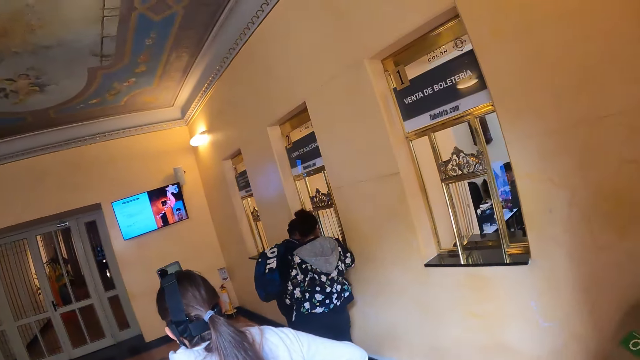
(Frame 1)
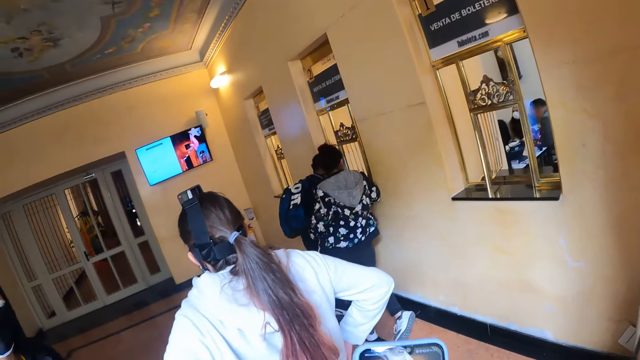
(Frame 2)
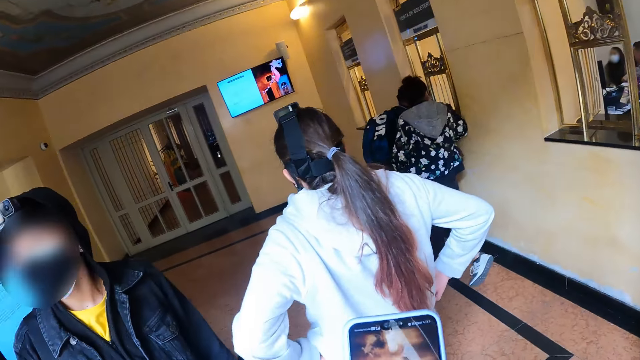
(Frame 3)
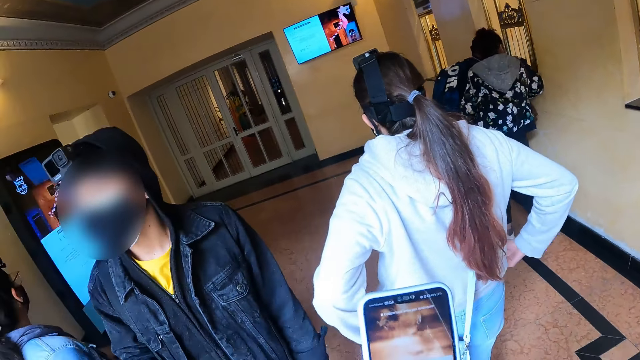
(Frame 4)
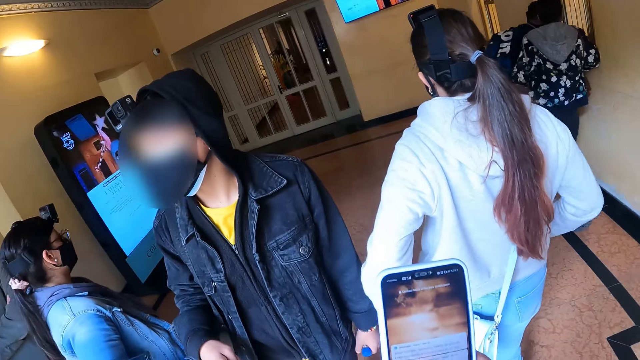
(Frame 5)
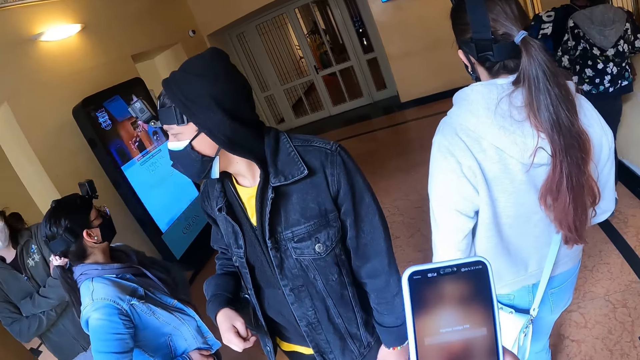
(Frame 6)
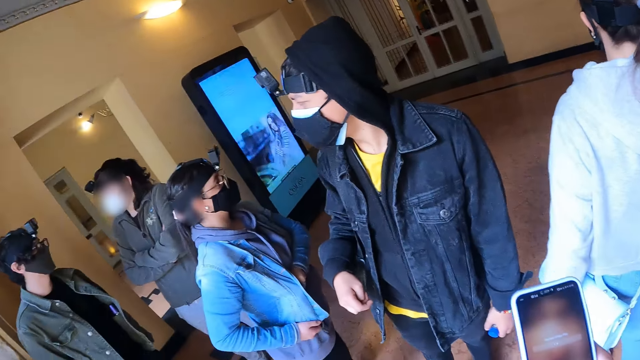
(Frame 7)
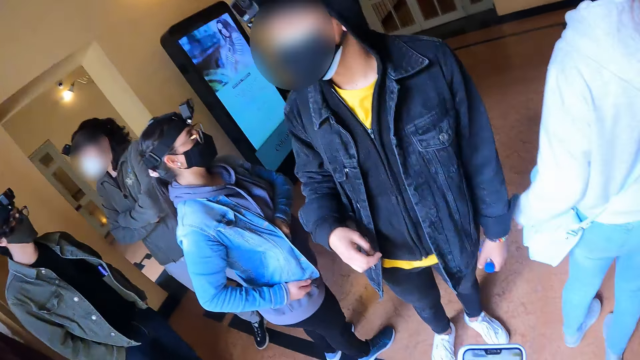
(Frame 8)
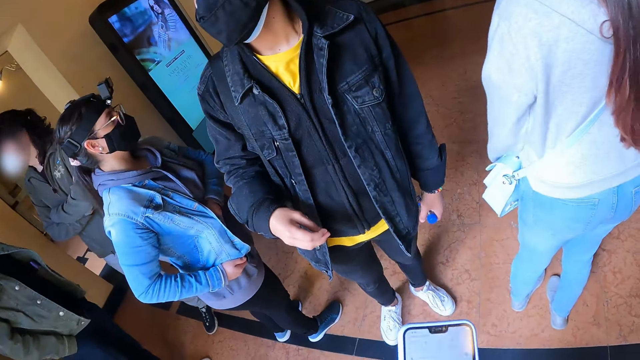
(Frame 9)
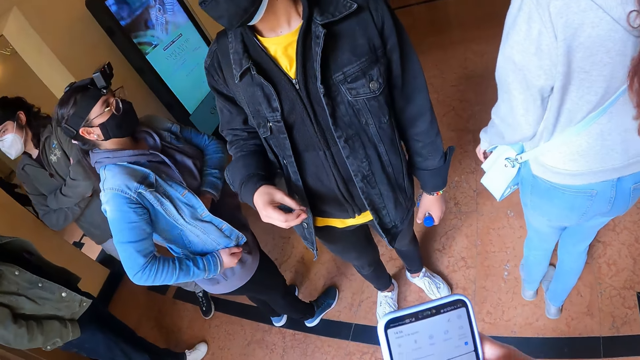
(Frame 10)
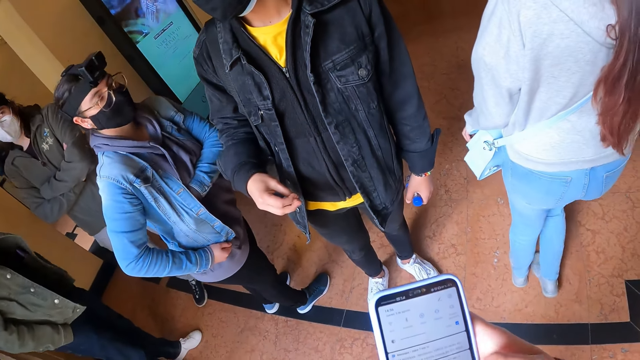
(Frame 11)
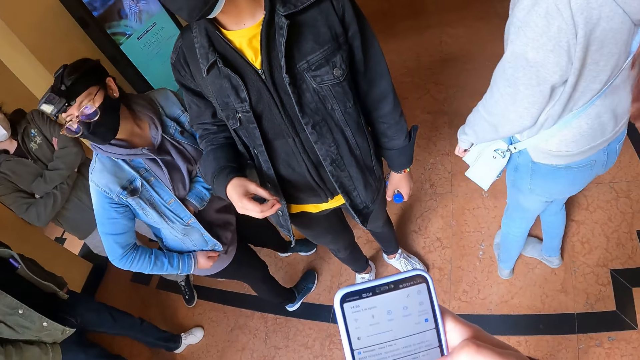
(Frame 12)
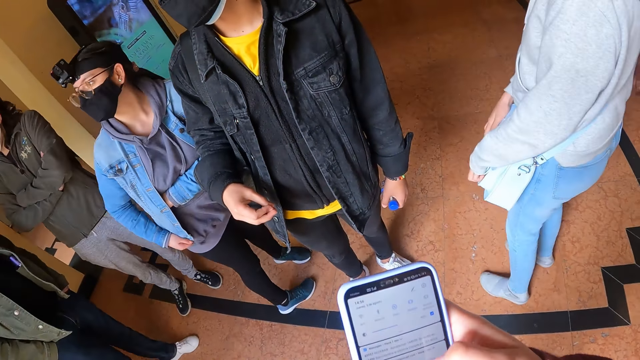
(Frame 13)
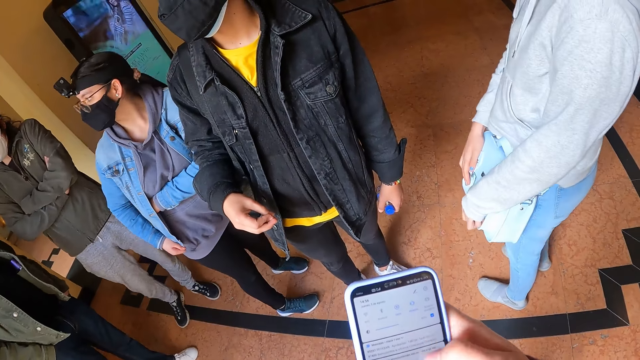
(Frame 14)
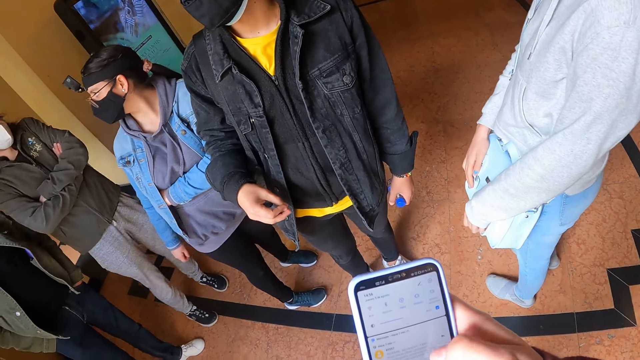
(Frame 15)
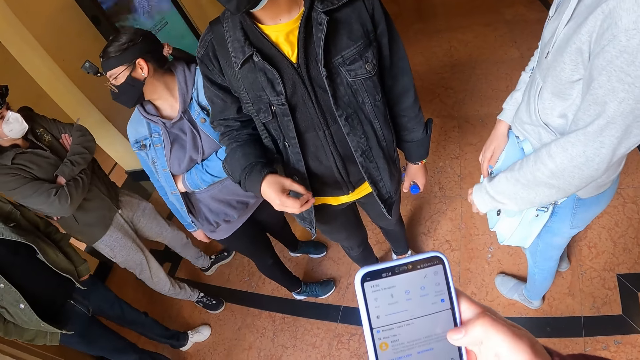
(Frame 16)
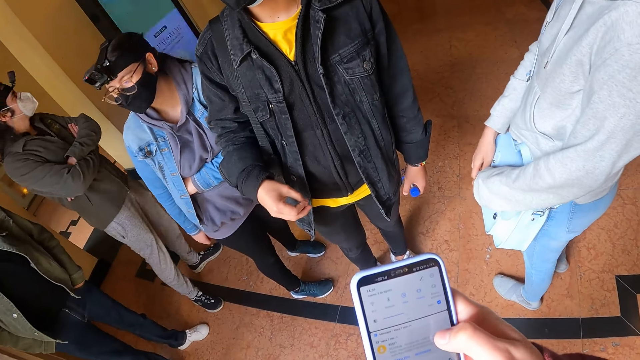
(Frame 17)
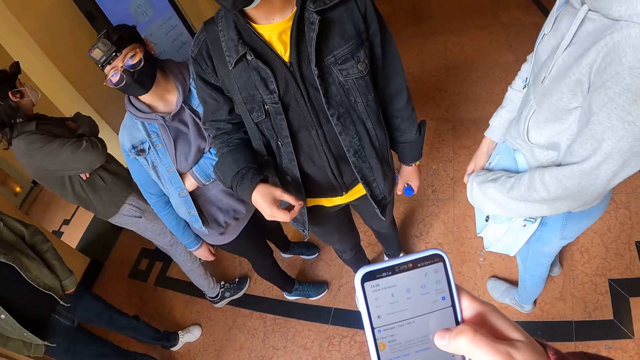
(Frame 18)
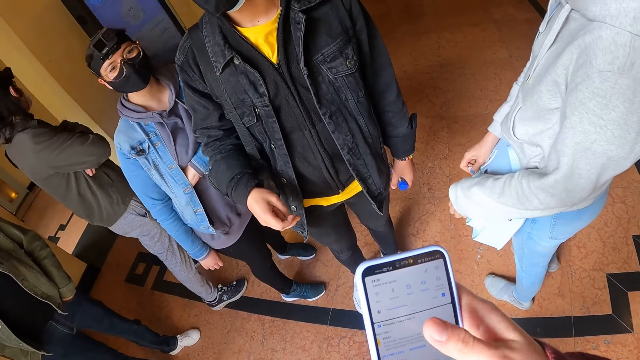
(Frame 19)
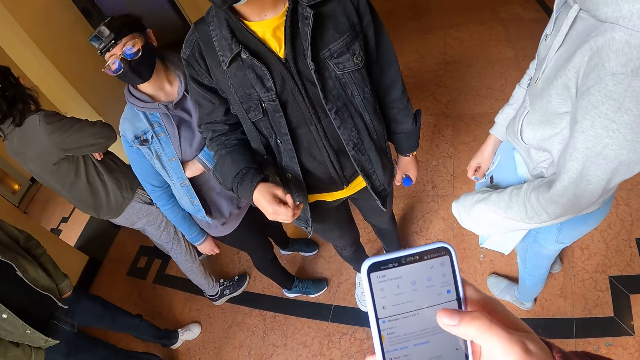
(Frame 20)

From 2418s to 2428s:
The camera wearer scrolls through his phone with the right hand.

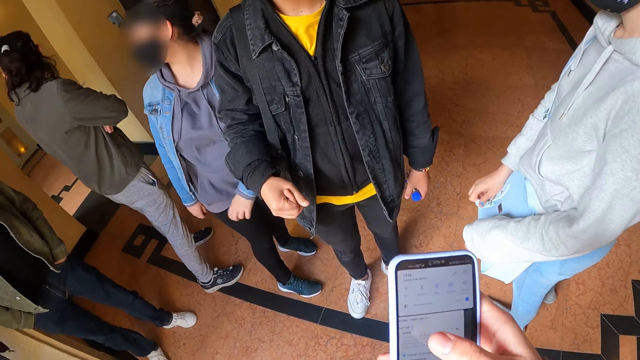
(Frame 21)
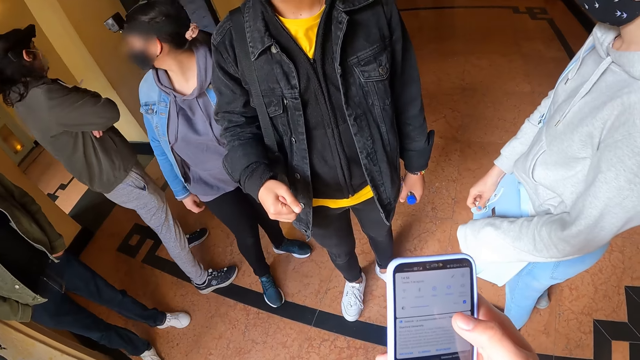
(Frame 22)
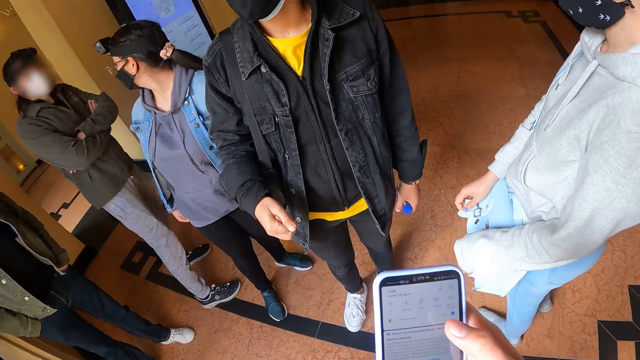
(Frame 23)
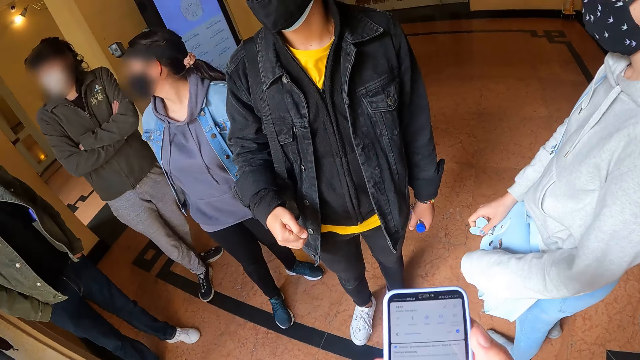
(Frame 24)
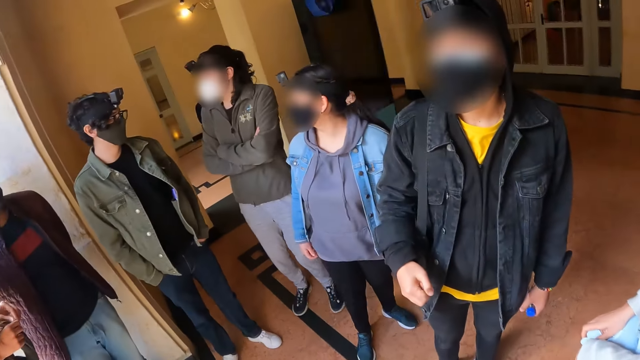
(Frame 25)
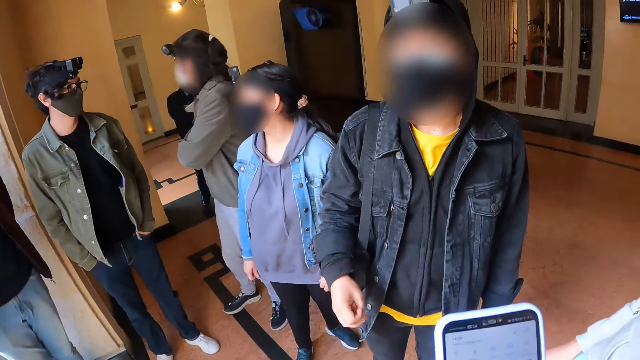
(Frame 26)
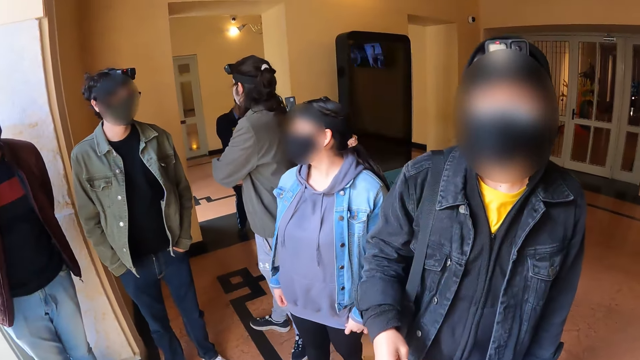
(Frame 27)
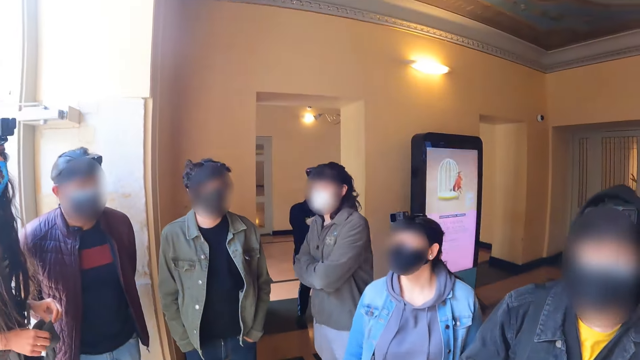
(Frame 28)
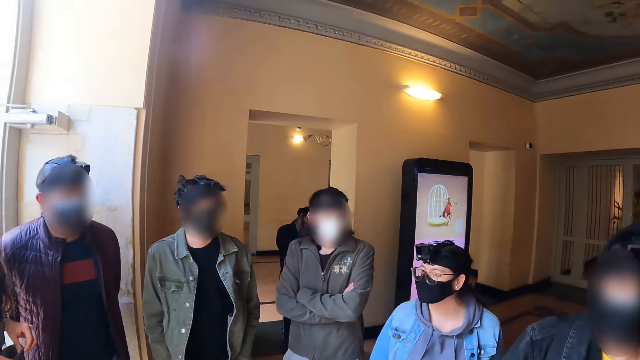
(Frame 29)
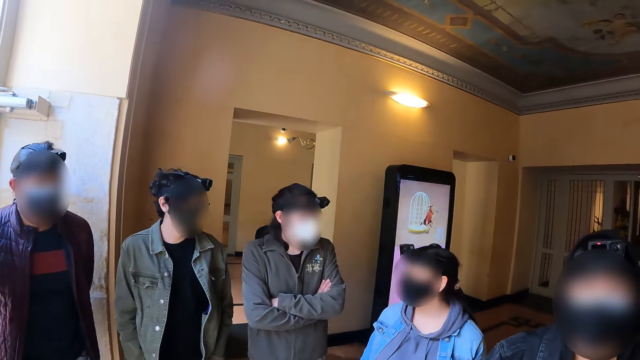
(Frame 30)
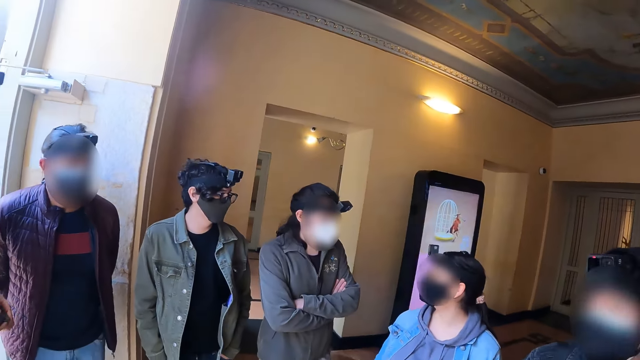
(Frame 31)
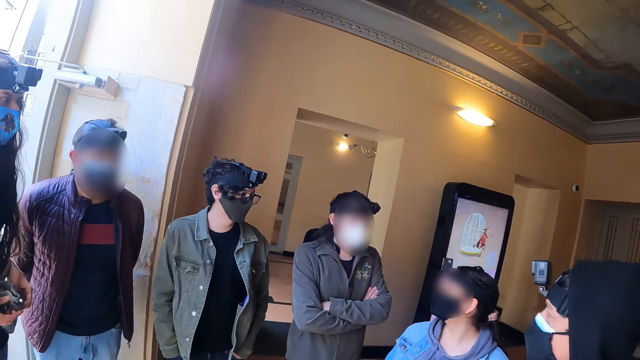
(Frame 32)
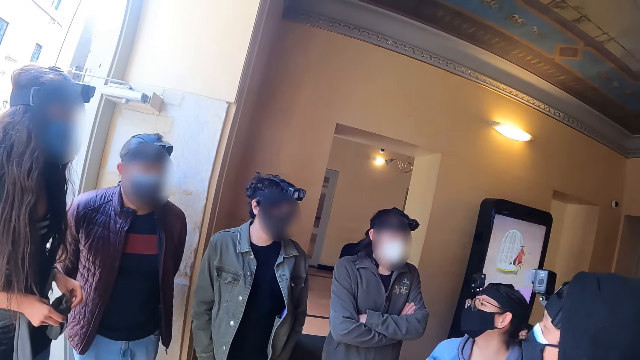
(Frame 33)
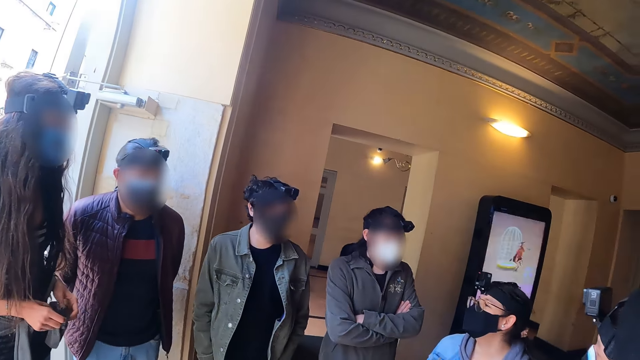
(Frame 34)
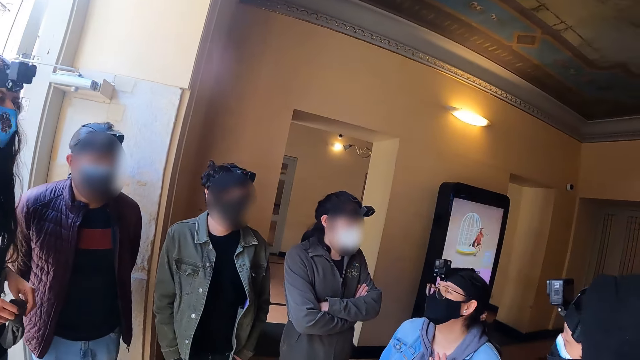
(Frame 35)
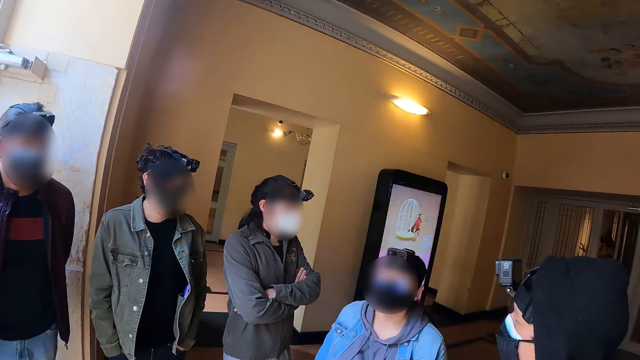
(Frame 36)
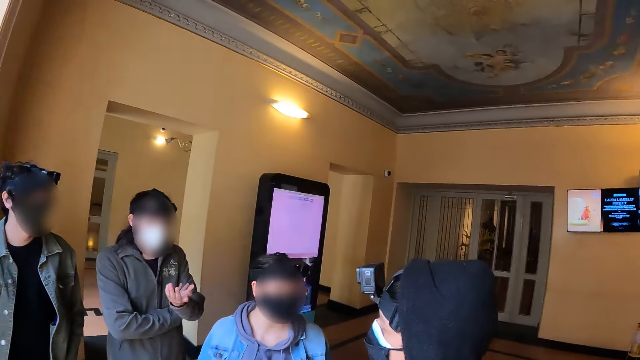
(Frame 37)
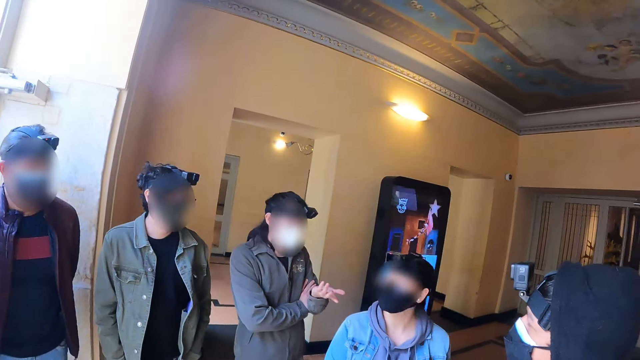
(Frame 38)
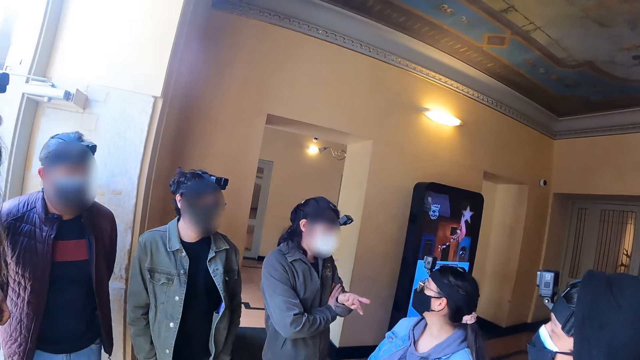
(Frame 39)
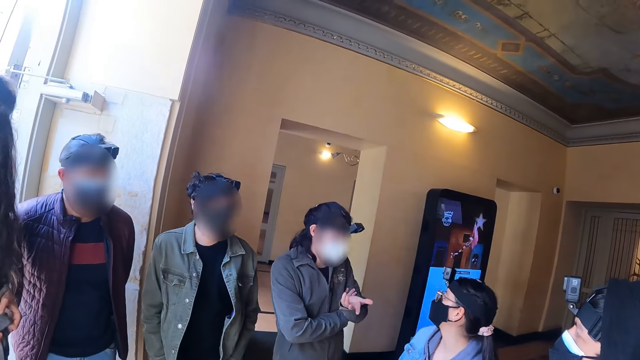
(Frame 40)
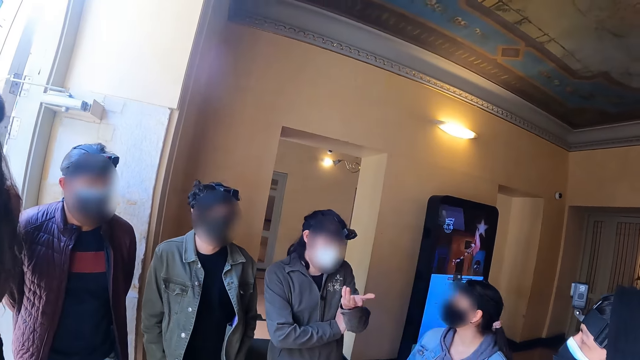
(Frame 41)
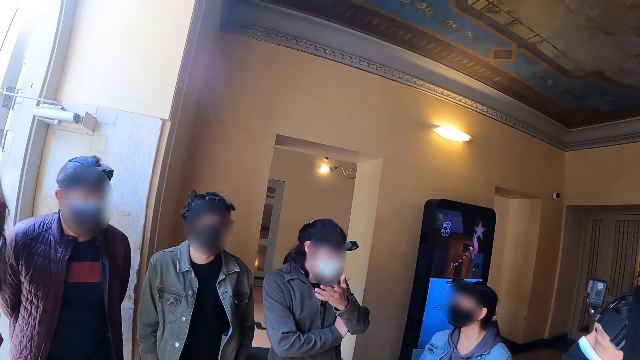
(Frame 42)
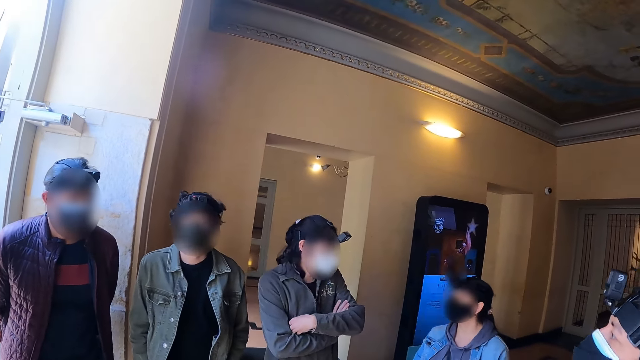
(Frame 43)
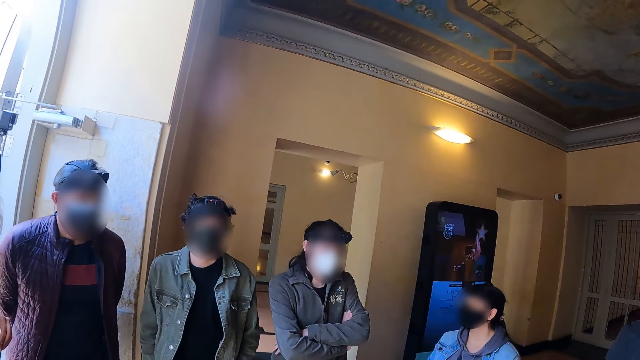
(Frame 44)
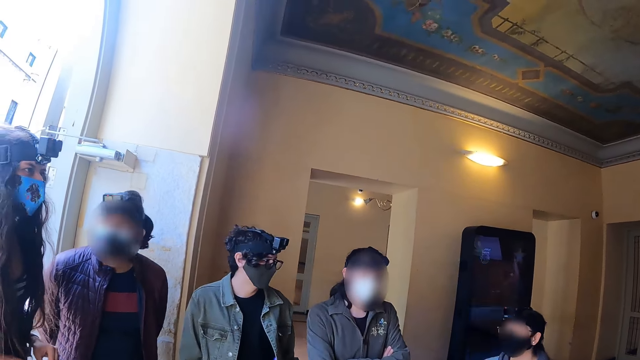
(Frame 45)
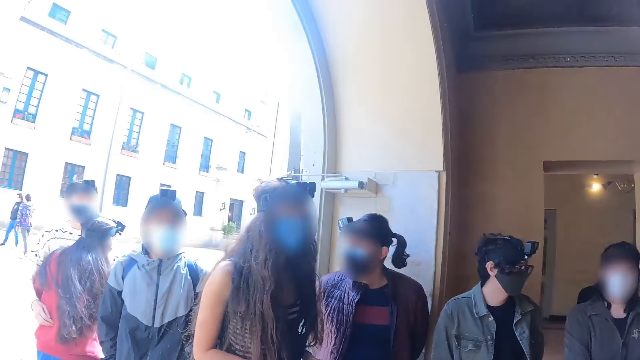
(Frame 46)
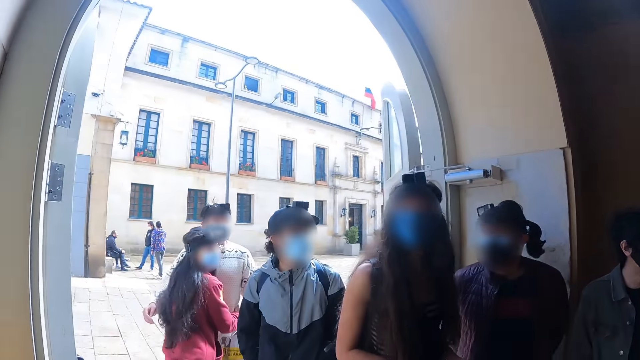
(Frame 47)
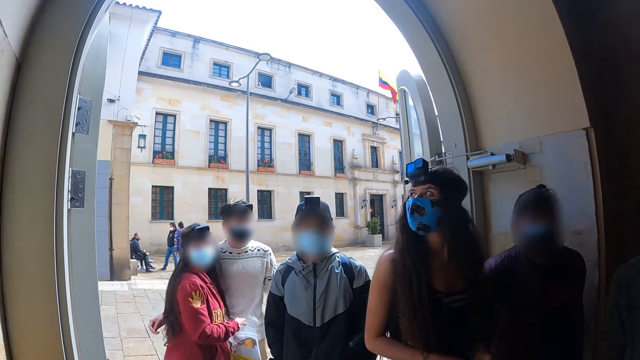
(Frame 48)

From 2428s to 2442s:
The camera wearer looks around a room.
